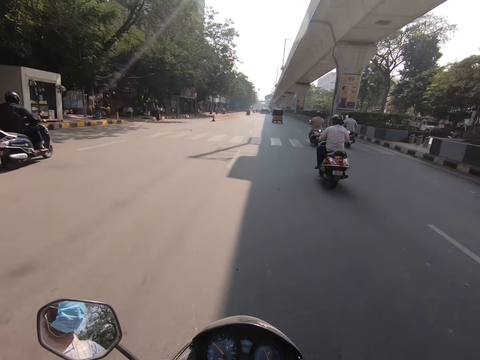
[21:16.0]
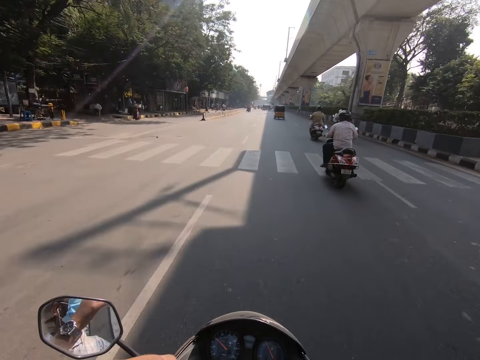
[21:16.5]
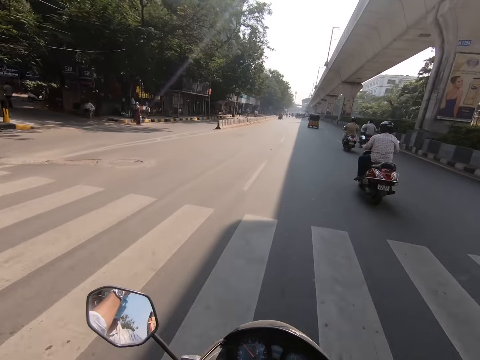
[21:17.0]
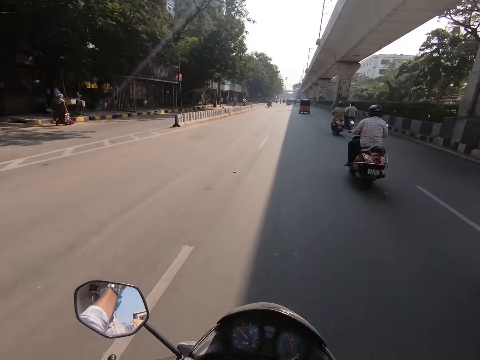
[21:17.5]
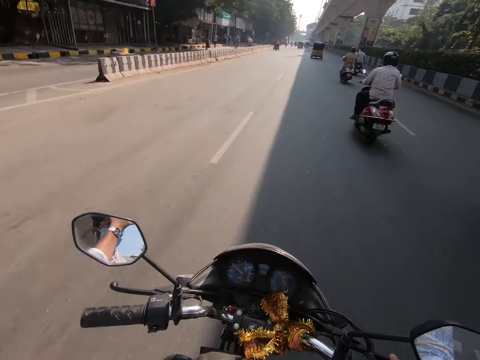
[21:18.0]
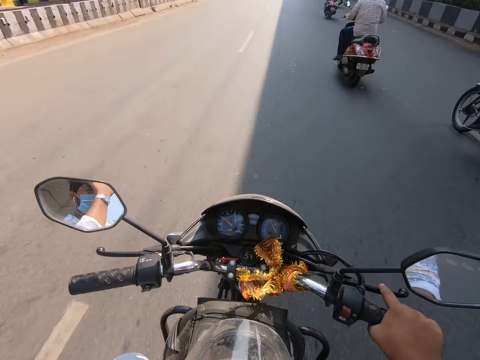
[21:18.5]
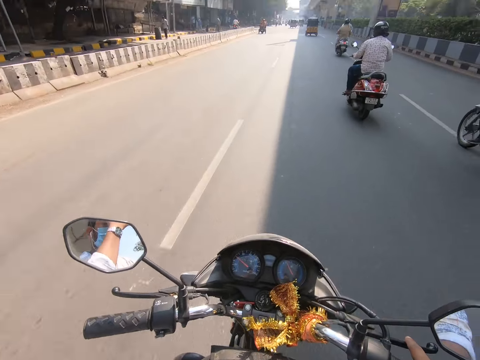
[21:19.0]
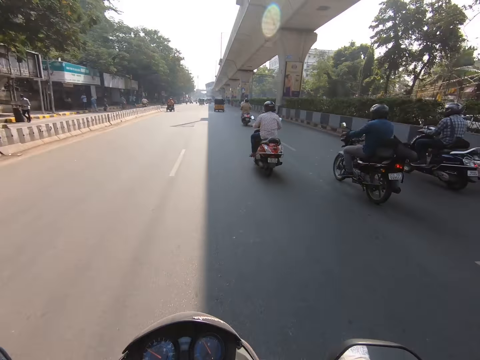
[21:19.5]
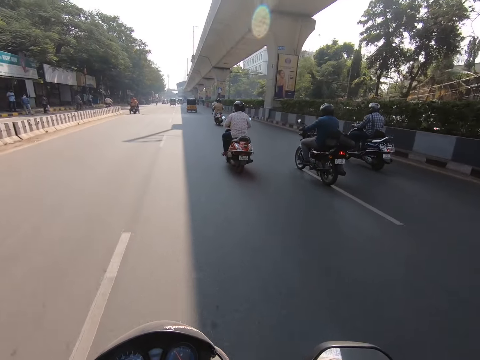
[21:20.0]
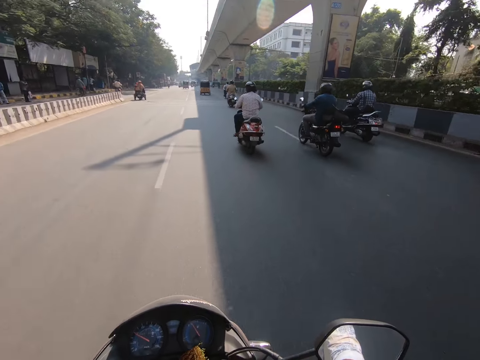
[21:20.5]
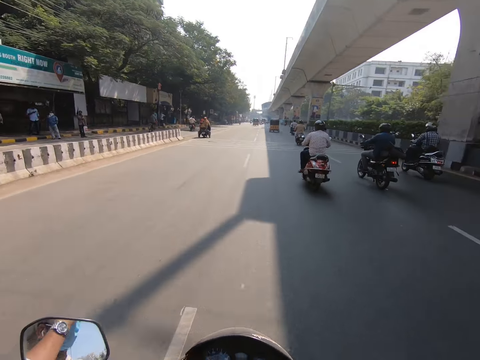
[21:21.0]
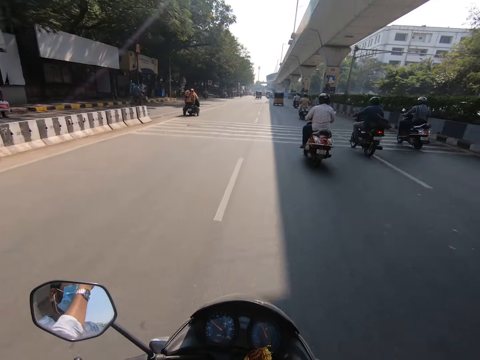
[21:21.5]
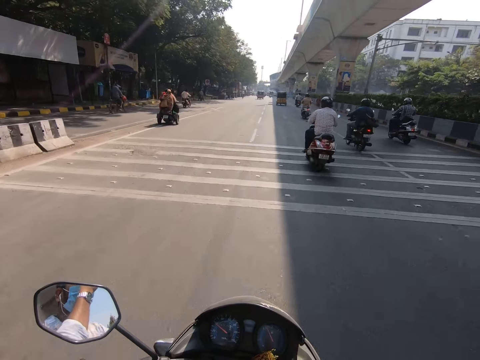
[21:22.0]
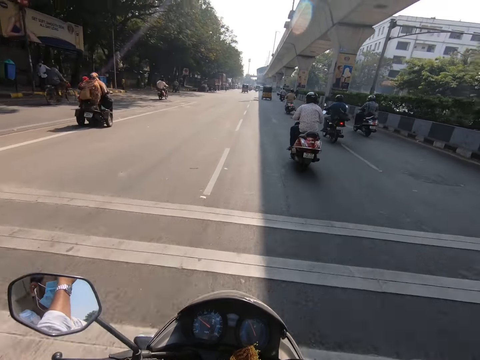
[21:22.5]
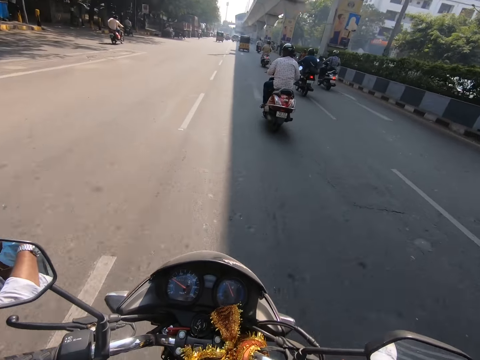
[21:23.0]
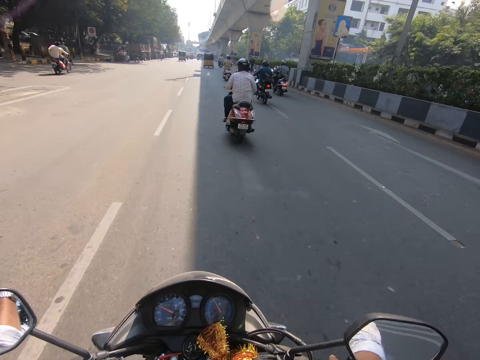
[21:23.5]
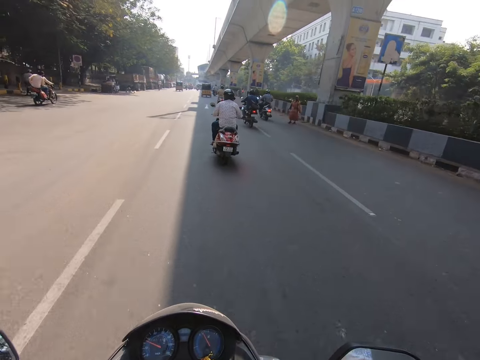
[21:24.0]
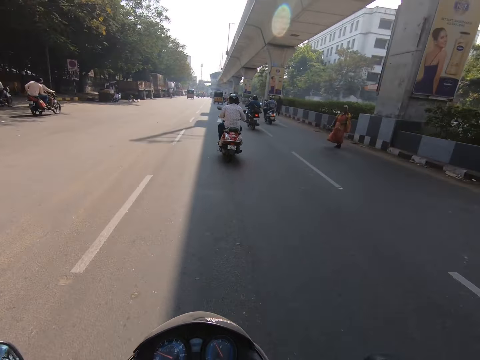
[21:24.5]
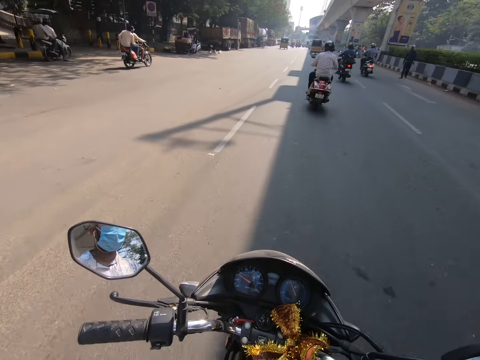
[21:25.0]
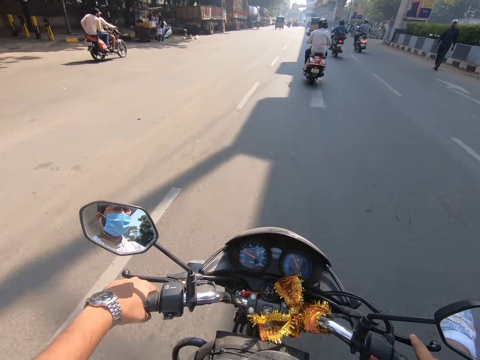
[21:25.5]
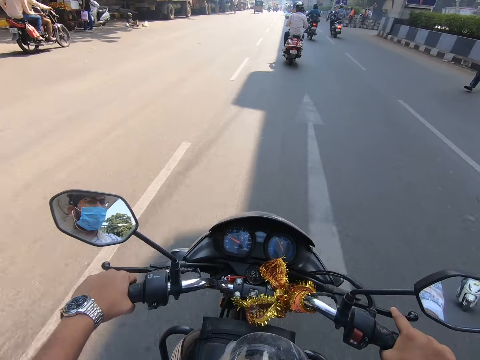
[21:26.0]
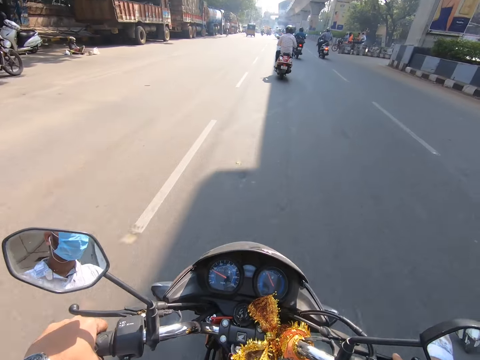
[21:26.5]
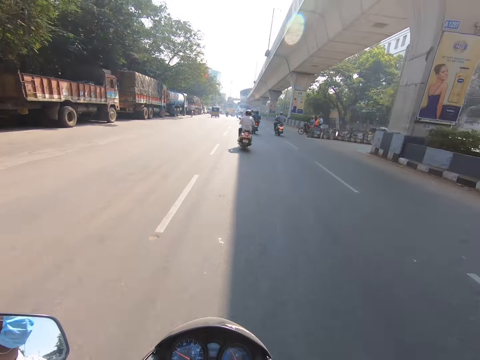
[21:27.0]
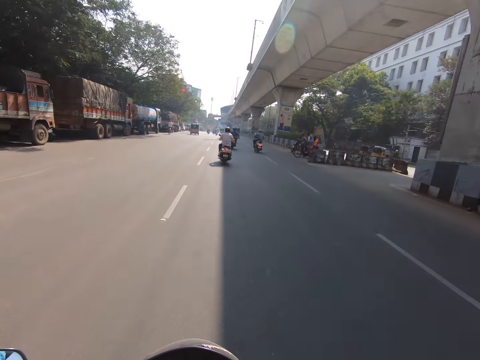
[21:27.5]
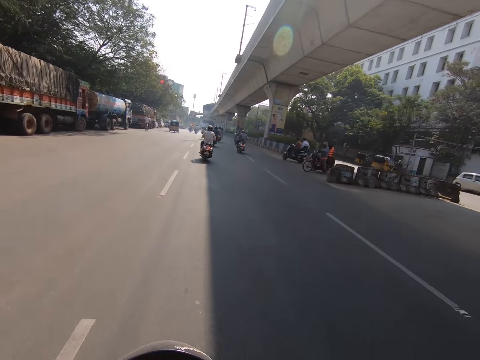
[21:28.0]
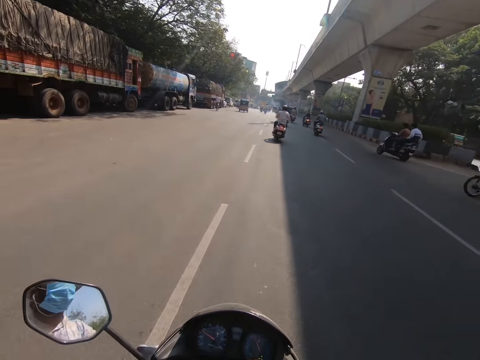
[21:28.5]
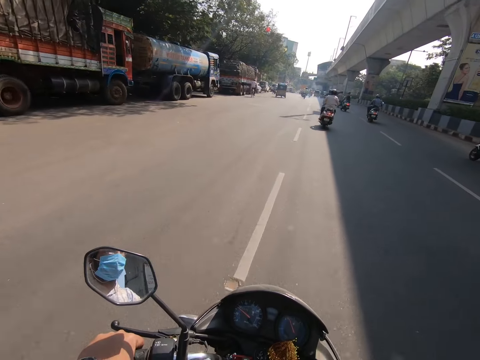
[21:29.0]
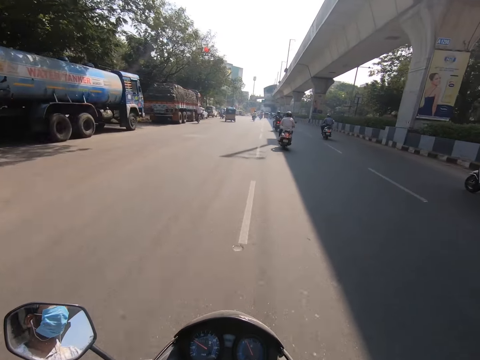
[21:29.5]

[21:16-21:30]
The camera wearer adjusts the facemask on his face with his left hand. He rides the motorcycle with his right hand. He rides the motorcycle with both hands.

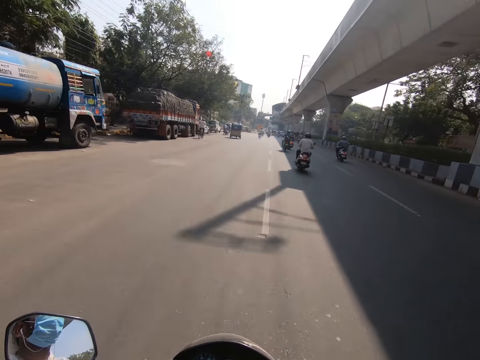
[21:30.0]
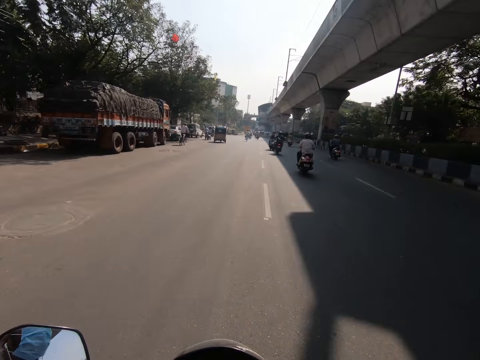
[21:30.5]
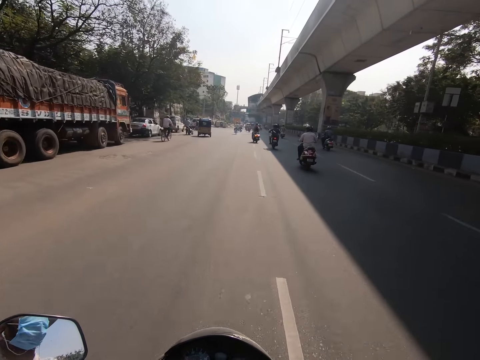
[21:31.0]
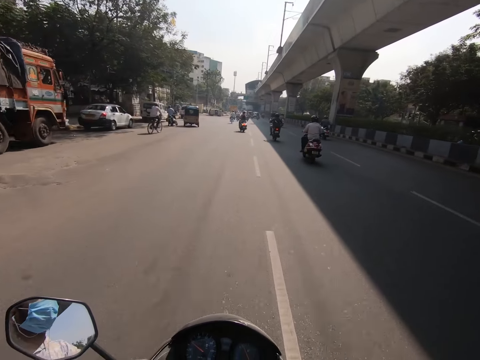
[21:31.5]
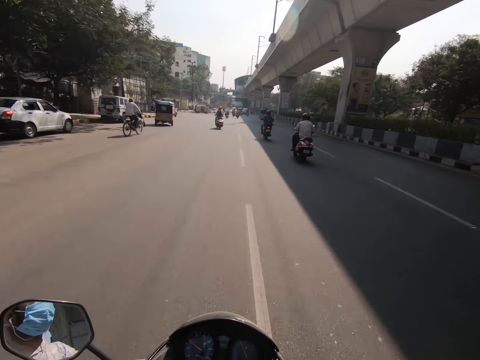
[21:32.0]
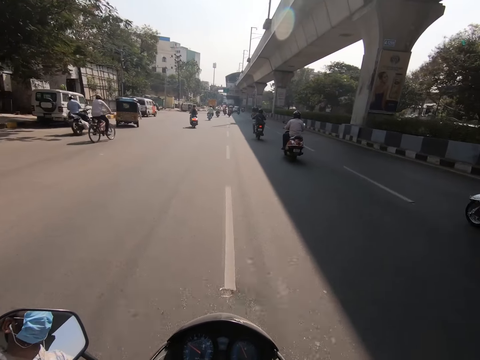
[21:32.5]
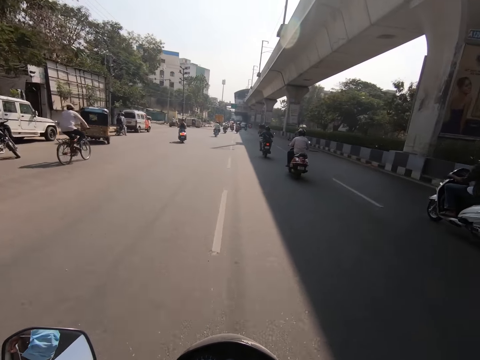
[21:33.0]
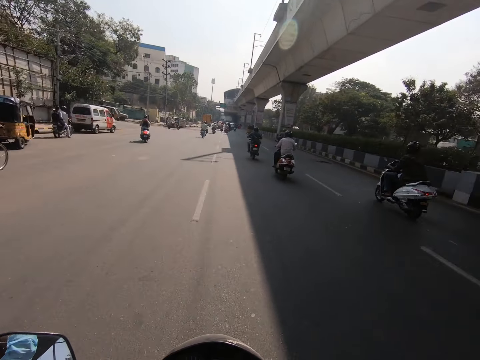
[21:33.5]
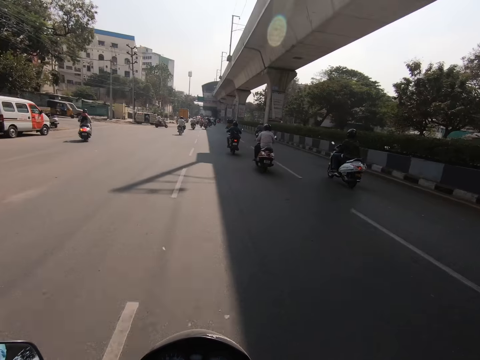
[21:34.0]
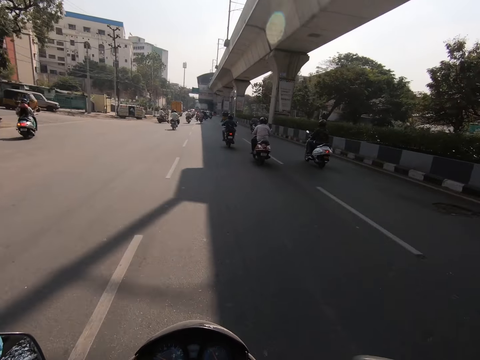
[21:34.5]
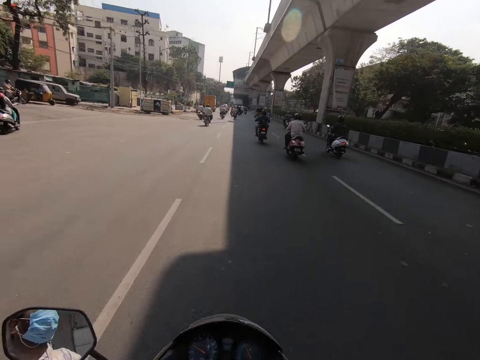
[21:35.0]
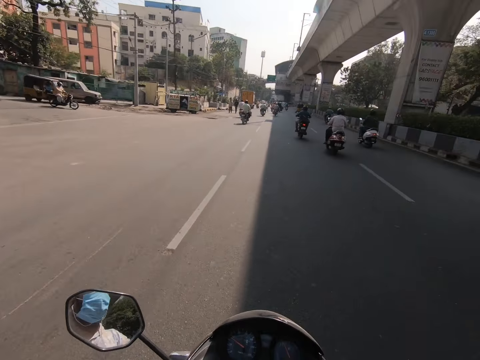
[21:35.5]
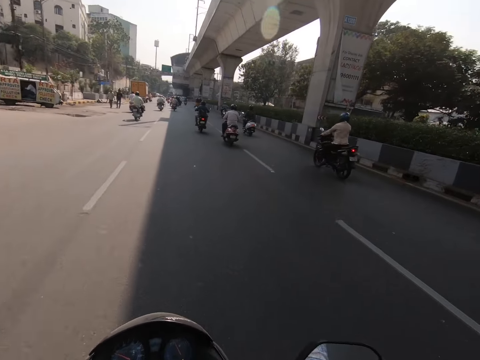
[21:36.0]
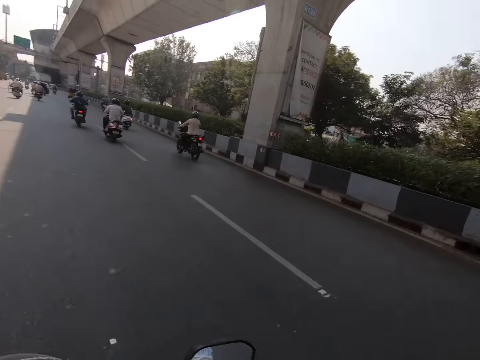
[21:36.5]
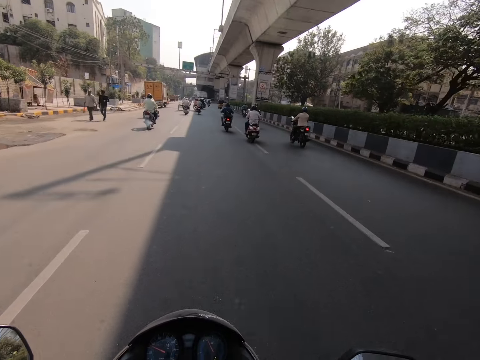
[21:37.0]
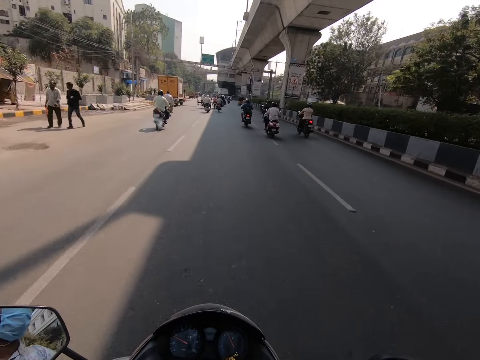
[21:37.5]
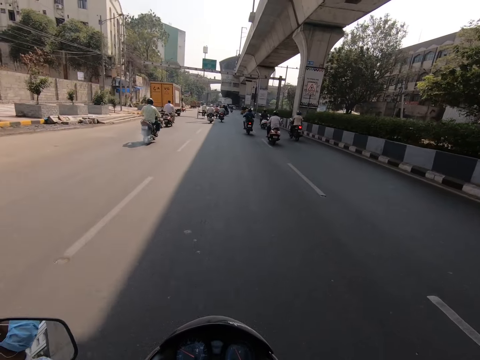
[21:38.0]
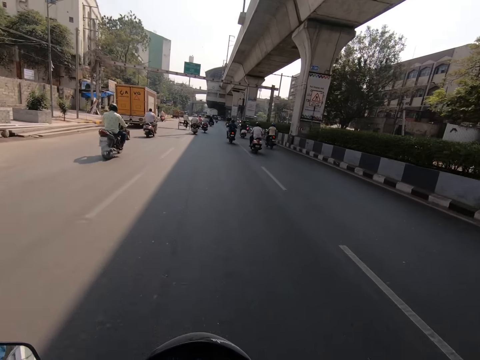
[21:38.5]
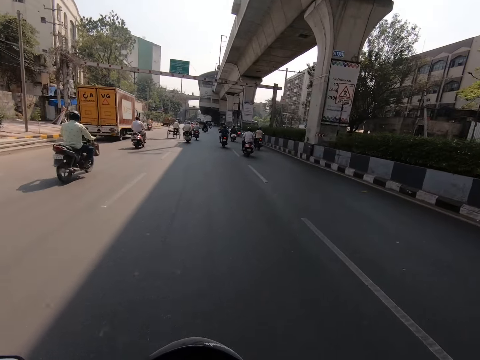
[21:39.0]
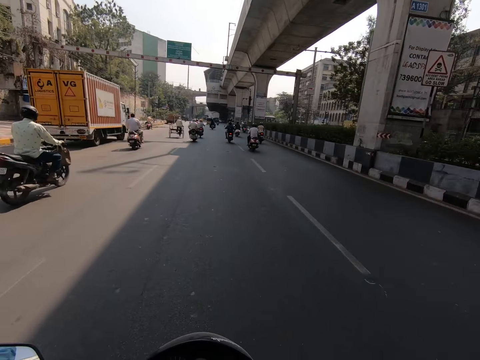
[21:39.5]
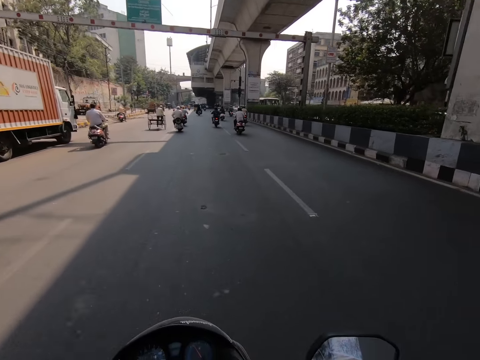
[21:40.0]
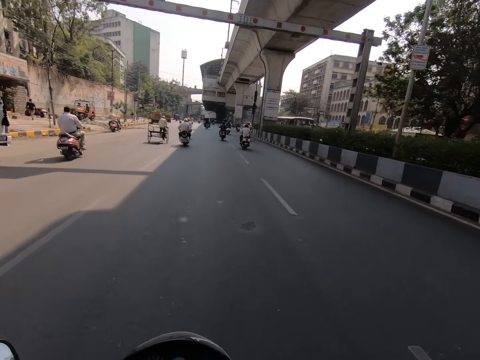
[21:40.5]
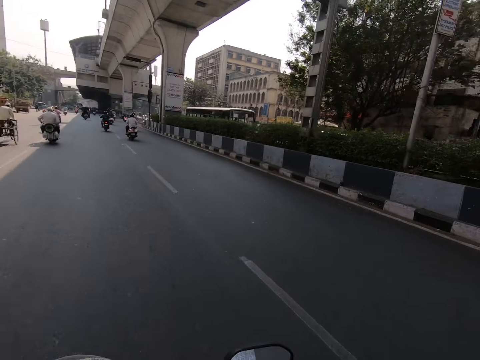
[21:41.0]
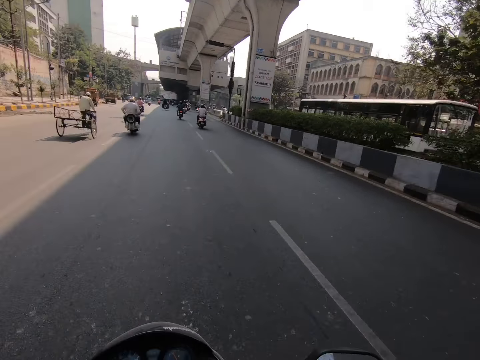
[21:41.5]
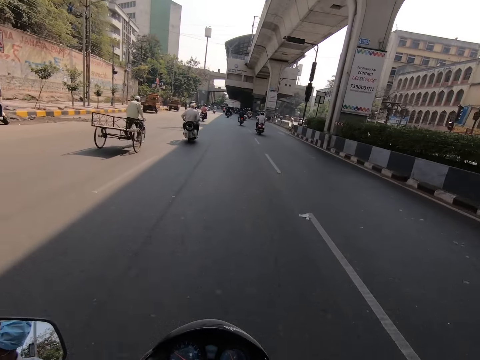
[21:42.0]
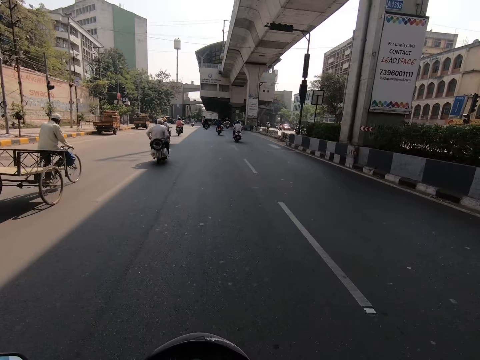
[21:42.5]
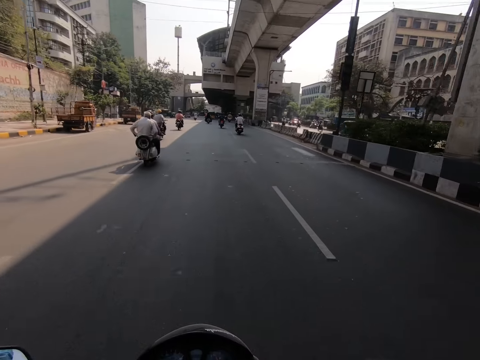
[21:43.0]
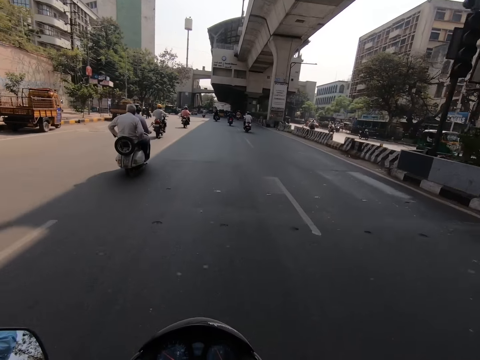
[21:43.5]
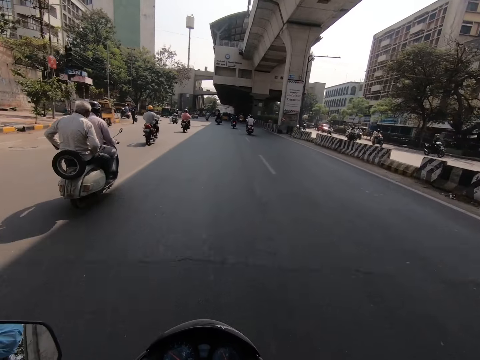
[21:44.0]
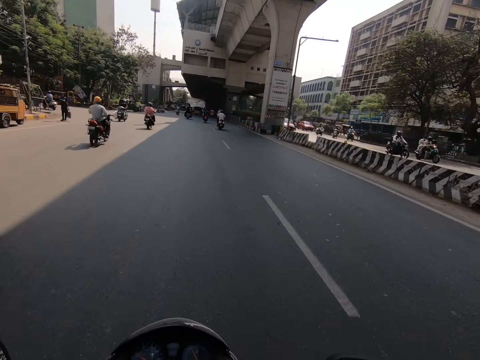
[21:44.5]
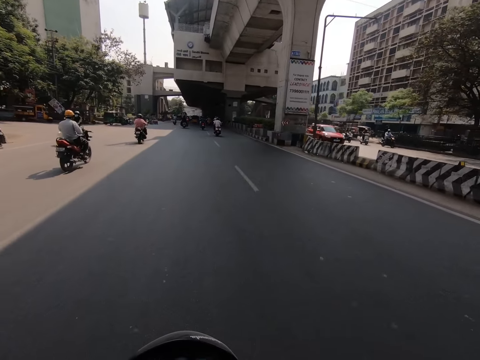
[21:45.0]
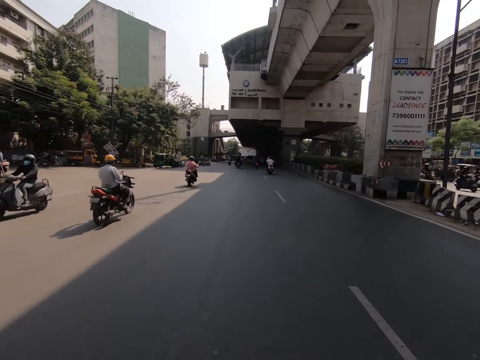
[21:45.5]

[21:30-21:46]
A grey motorcycle rides past the camera wearer. A black motorcycle rides past the camera wearer. The camera wearer interacts. They drive the motorbike on the road. They ride past the black motorcycle. They interact. They drive the motorbike on the road. They ride past a man on a bicycle. They ride past the grey motorcycle.
